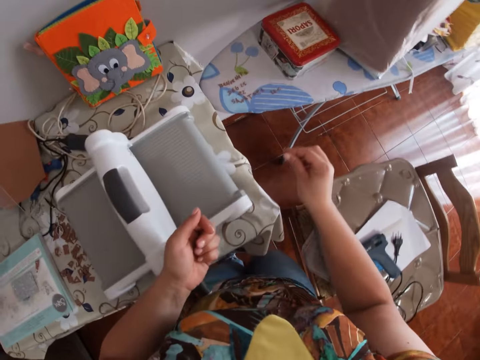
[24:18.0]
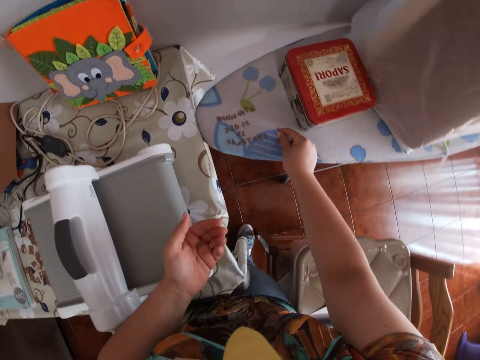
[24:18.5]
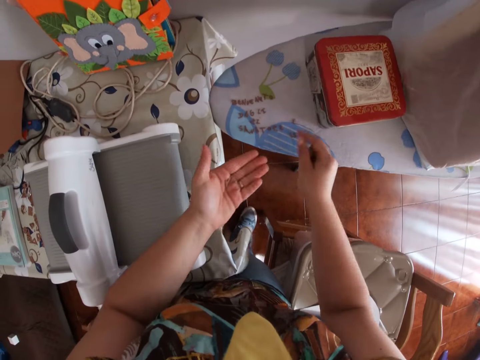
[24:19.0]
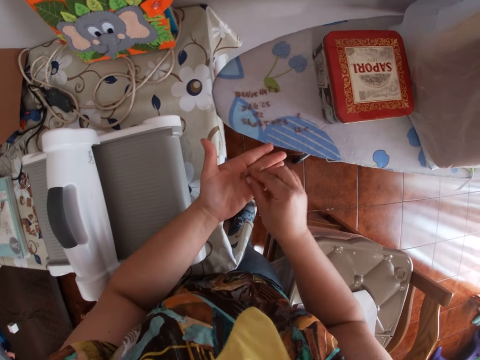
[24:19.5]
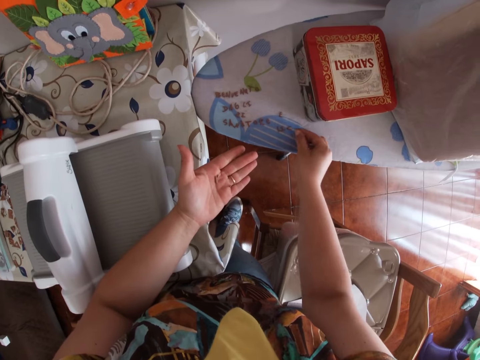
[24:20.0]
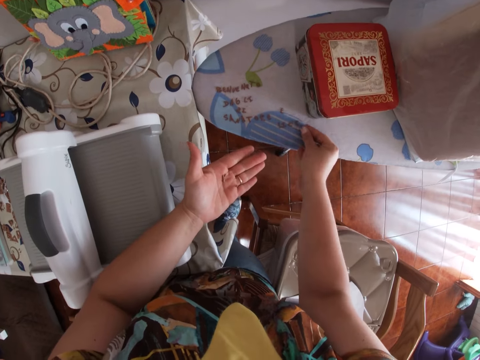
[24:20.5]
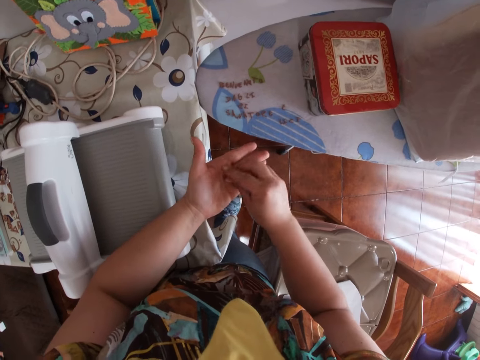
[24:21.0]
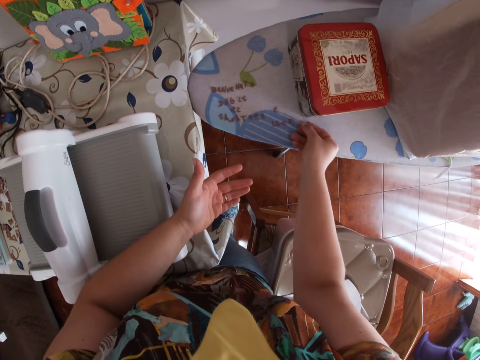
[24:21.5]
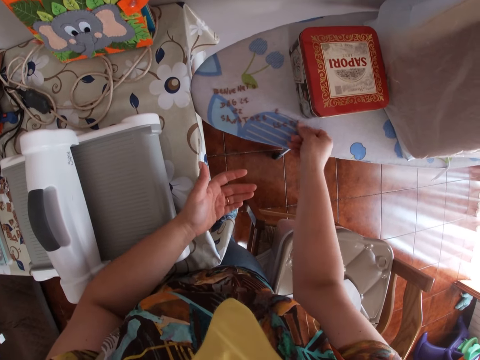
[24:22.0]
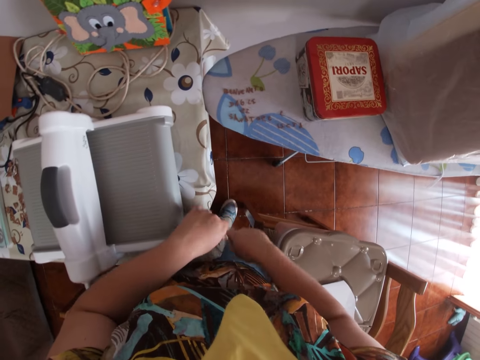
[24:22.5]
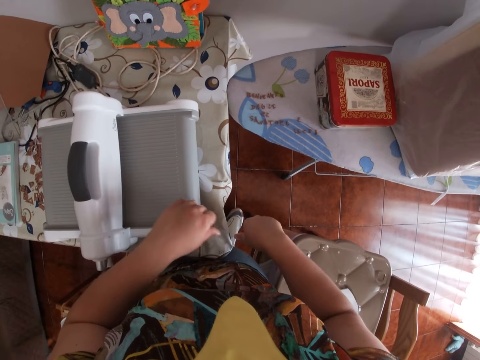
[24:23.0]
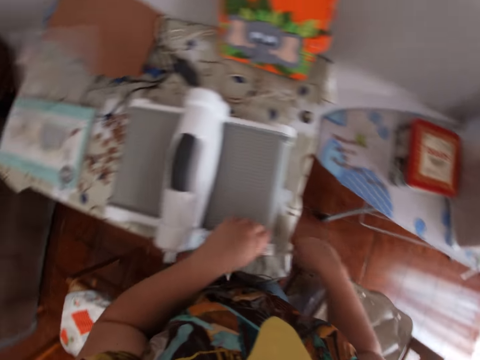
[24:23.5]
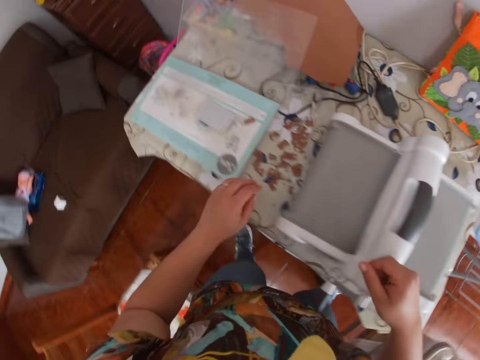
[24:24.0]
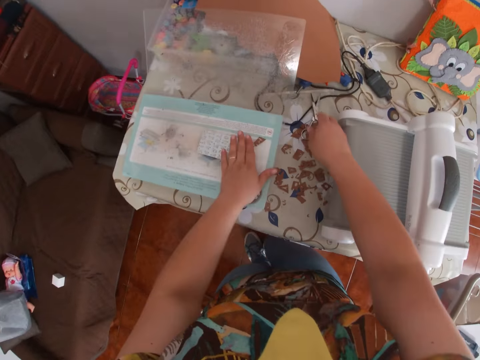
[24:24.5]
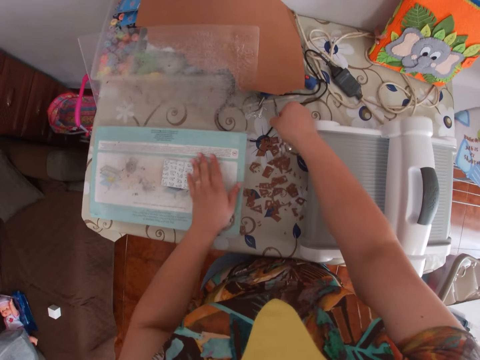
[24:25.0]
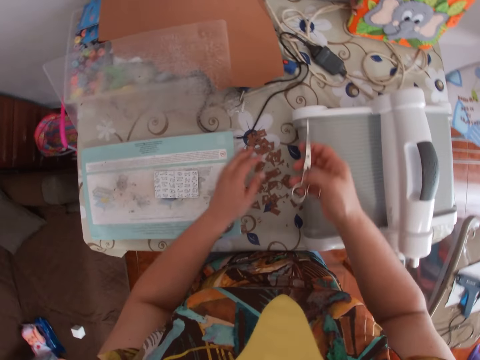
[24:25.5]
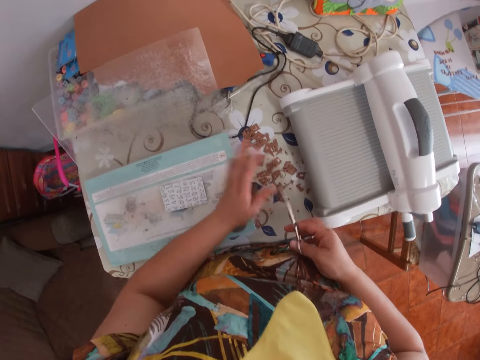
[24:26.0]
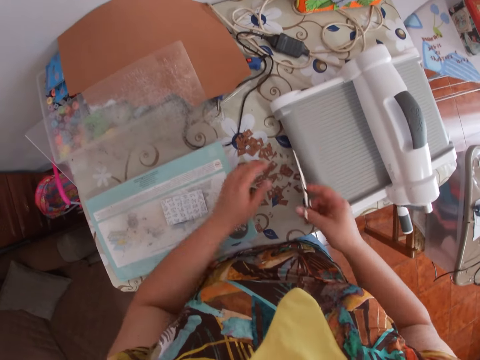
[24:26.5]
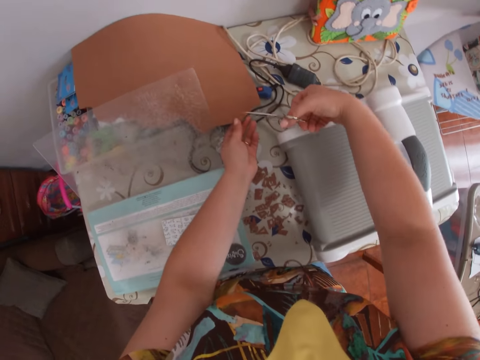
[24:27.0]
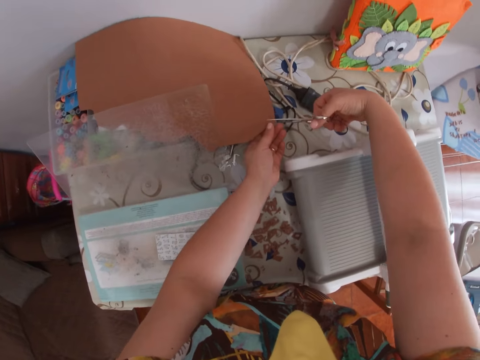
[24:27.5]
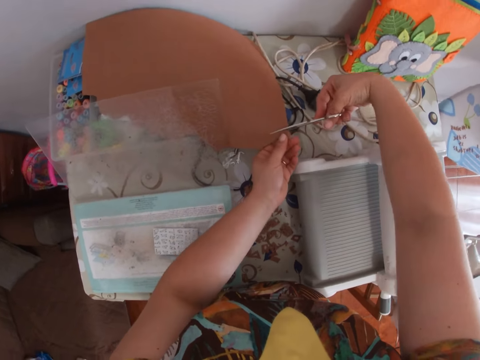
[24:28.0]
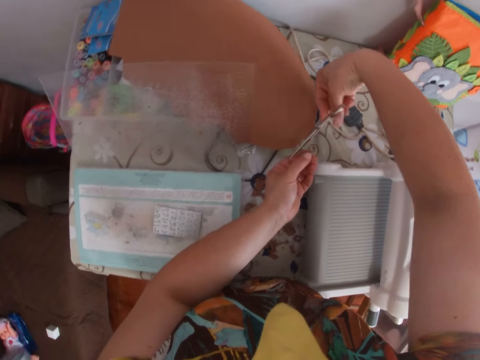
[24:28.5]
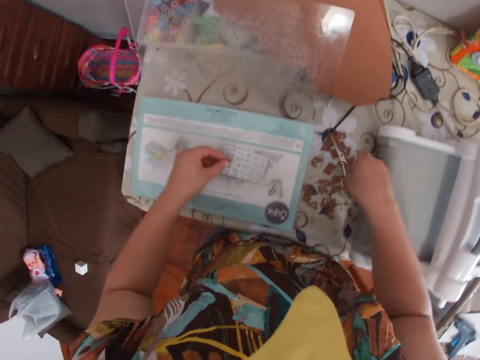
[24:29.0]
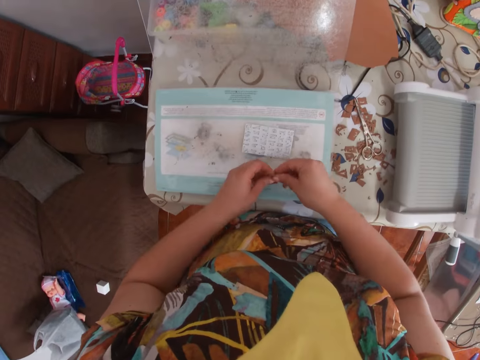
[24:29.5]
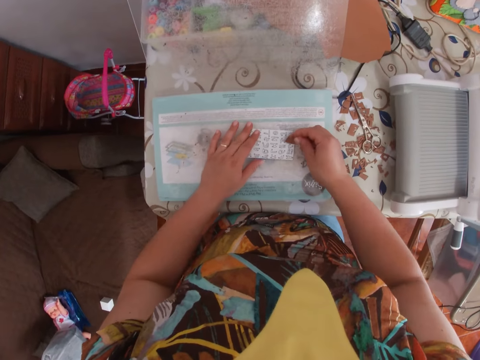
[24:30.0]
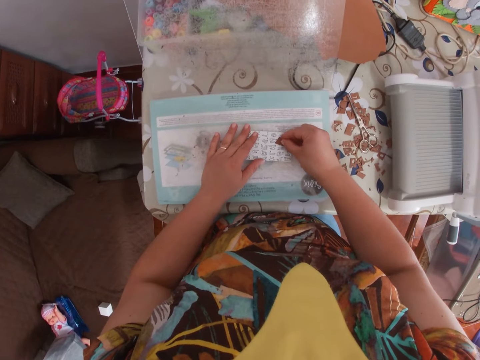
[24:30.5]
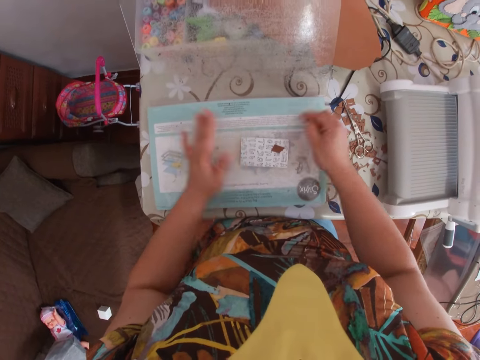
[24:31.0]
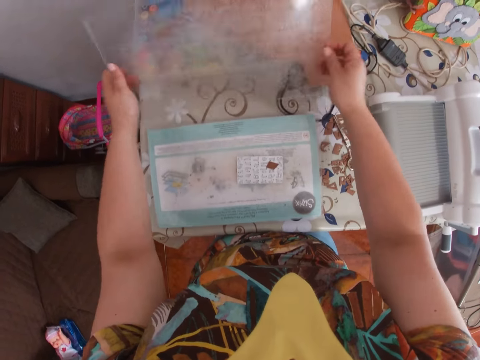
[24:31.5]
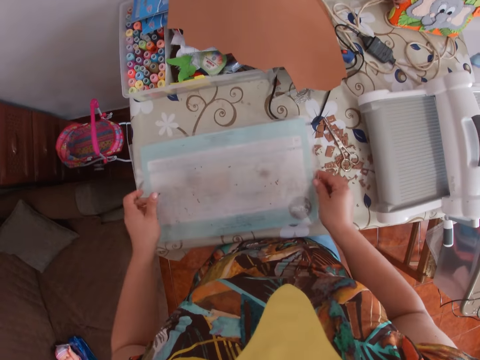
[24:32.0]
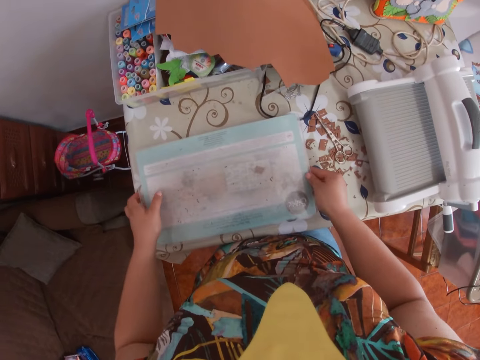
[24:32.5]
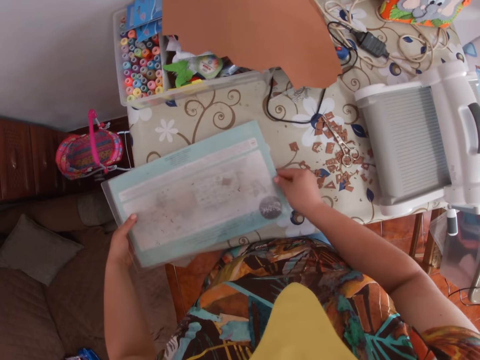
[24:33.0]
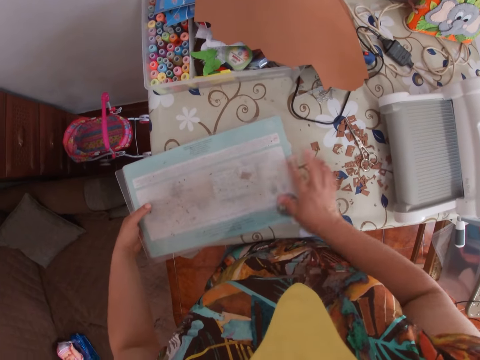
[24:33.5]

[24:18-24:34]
The camera wearer places the small cut out letters on the pressing iron table with her right hand. She places brown paper on the table. She picks the scissors on the table with her right hand. She dusts the acrylic block with her left hand. She cuts a piece of brown paper from the large piece of brown paper with the scissors in her right hand. She holds the large piece of brown paper with her left hand. She drops the scissors in her right hand on the table. She passes the piece of paper in her left hand to her right hand. She places the small brown piece of paper on the acrylic block with her right hand. She places the glass on the inkpad with both hands.

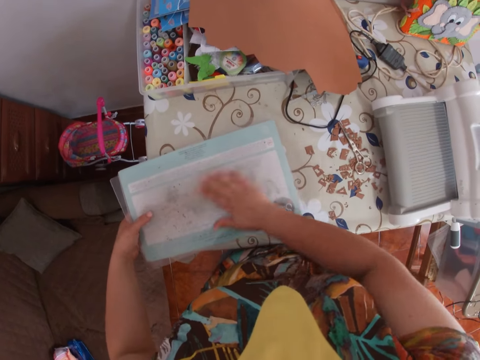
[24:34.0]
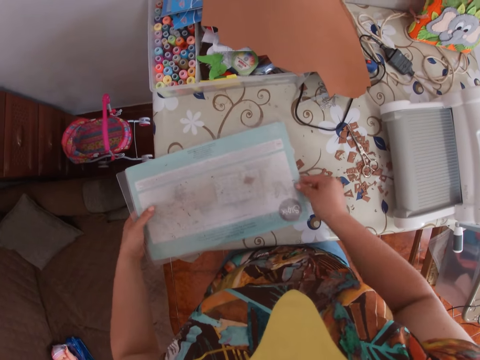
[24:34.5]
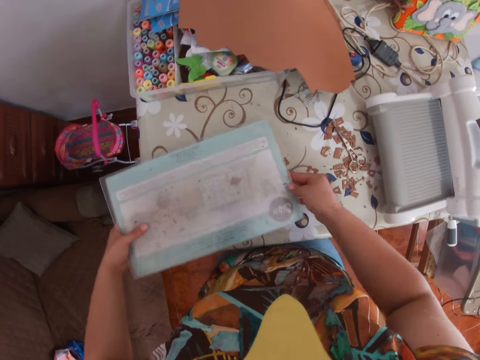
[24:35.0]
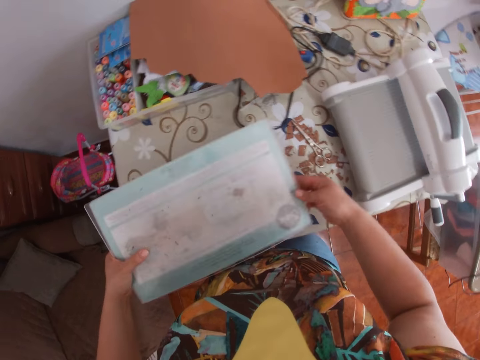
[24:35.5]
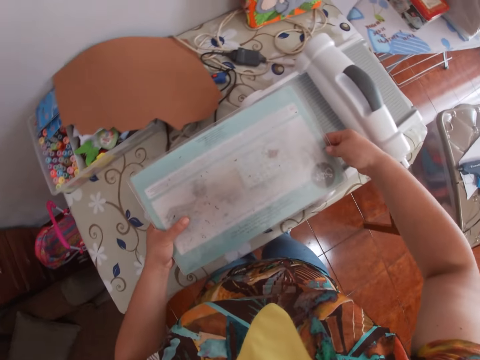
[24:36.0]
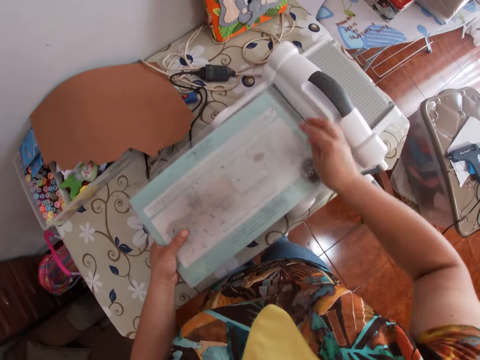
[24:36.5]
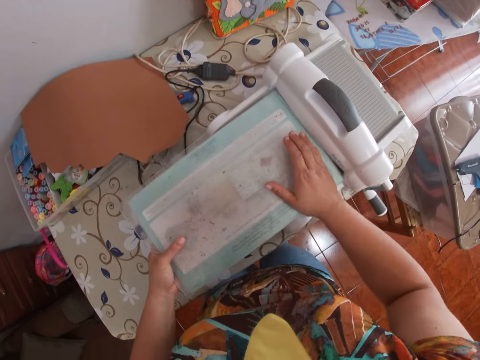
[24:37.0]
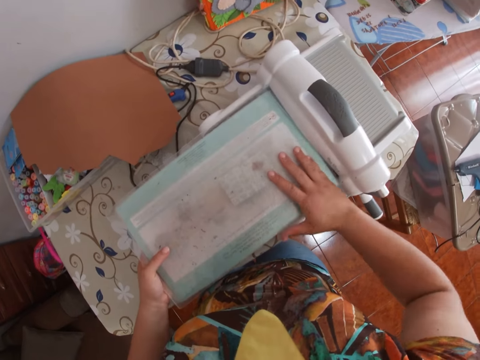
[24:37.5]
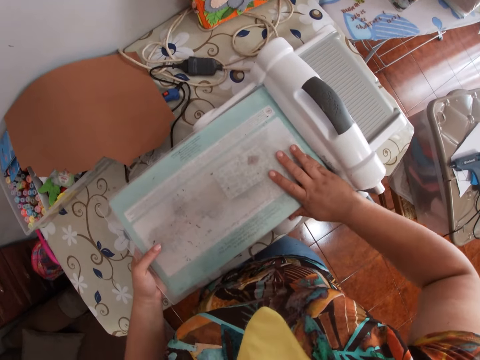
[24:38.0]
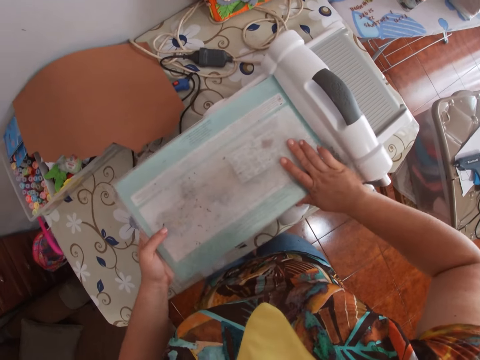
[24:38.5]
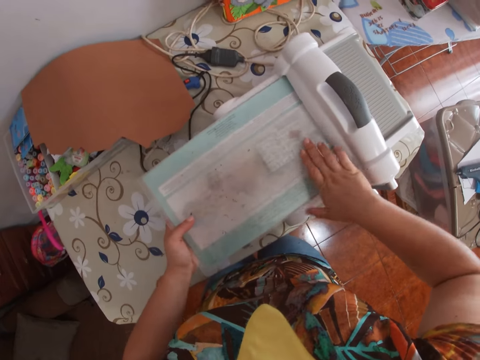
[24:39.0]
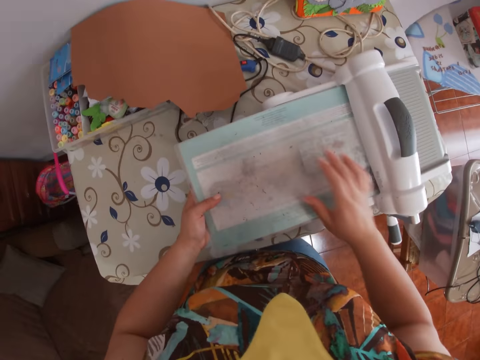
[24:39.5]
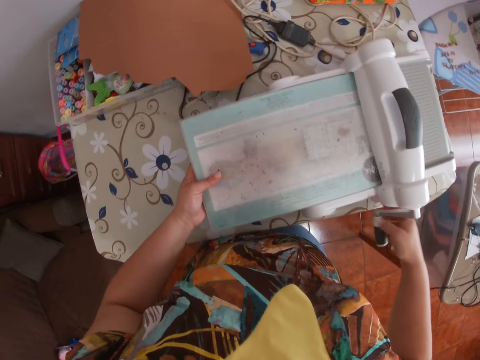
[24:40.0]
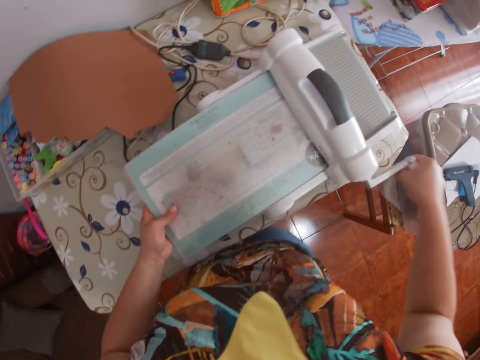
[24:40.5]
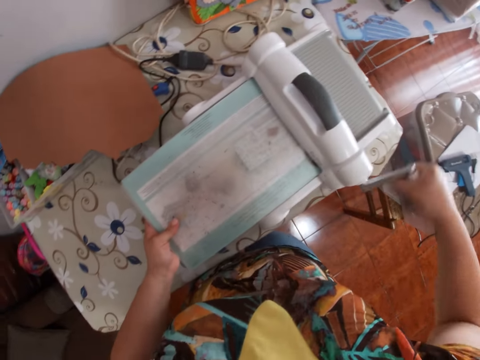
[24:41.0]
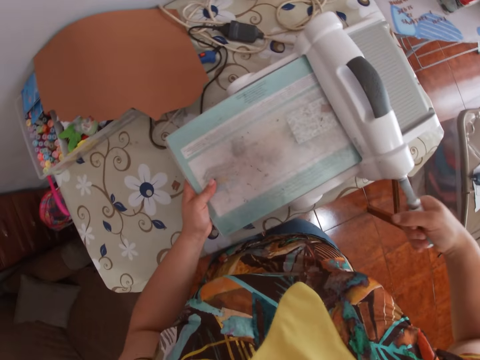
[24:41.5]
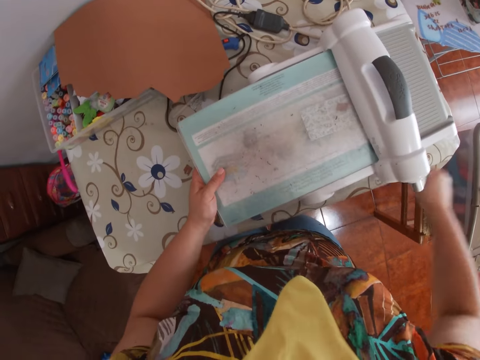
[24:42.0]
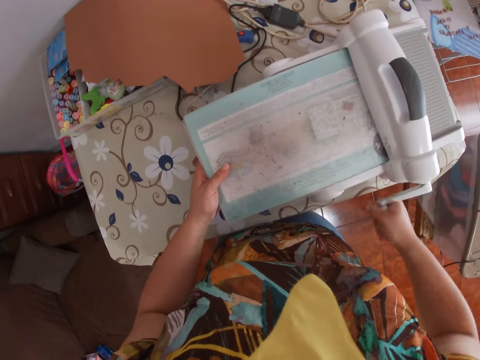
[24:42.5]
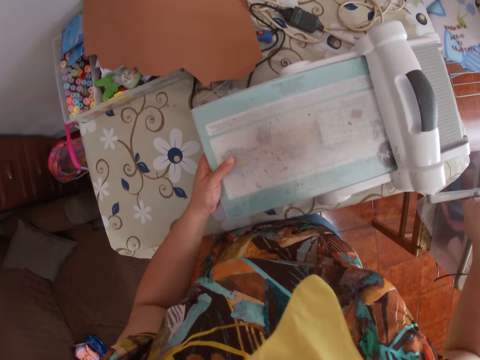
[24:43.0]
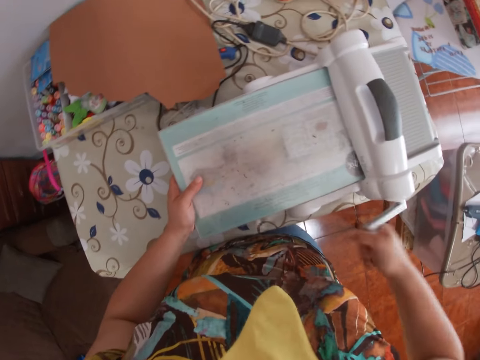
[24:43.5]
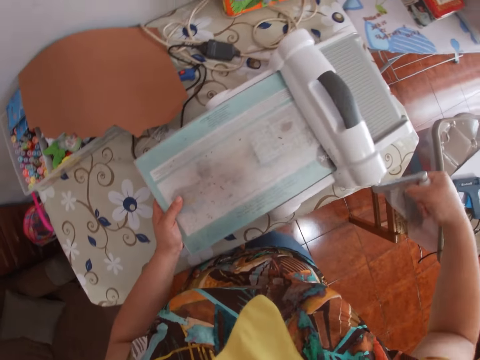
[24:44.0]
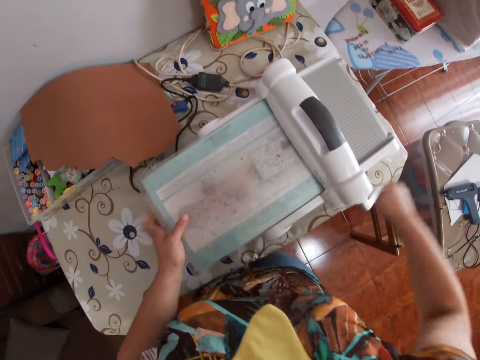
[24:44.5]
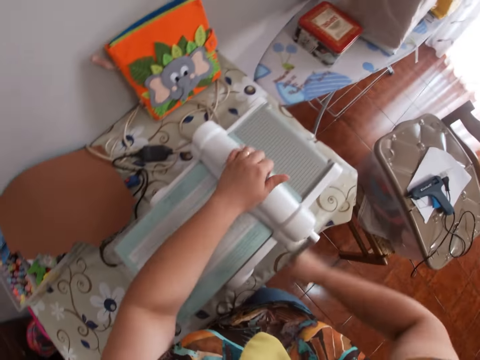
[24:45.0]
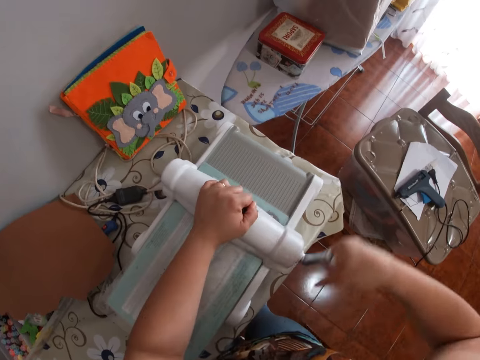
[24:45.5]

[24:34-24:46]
The camera wearer dusts the top of the glass with her right hand. She places the inkpad onto the embossing machine with both hands. She rolls the roller handle of the embossing machine with her right hand. She slides the inkpad into the embossing machine with her left hand.
